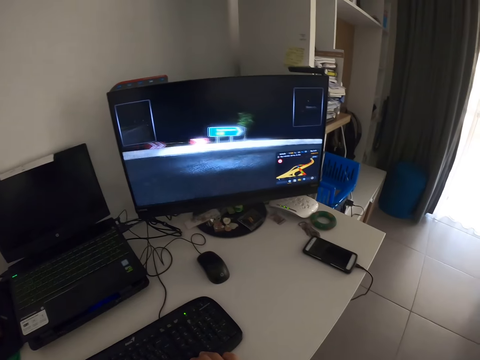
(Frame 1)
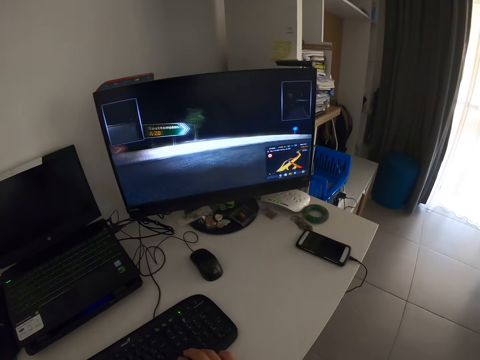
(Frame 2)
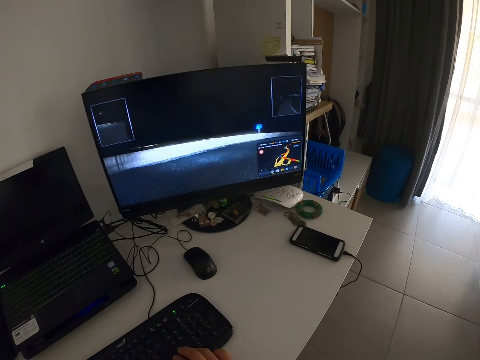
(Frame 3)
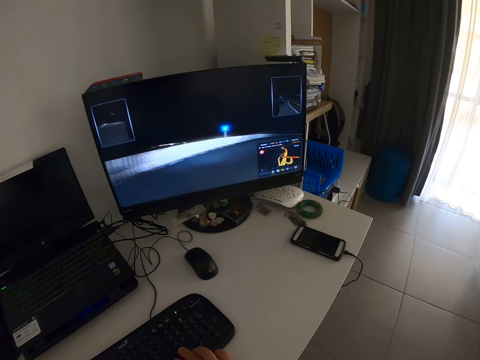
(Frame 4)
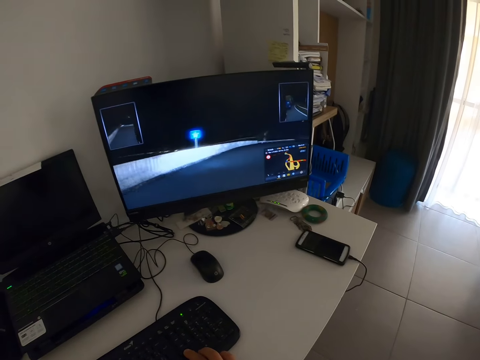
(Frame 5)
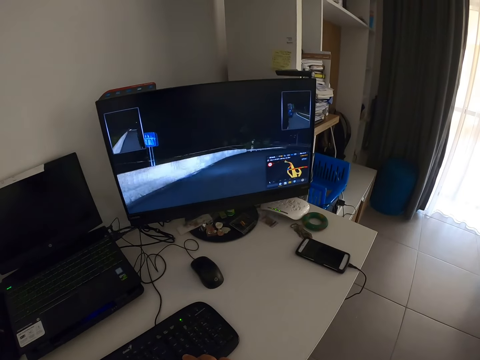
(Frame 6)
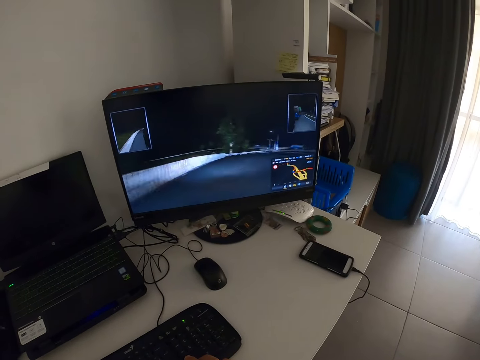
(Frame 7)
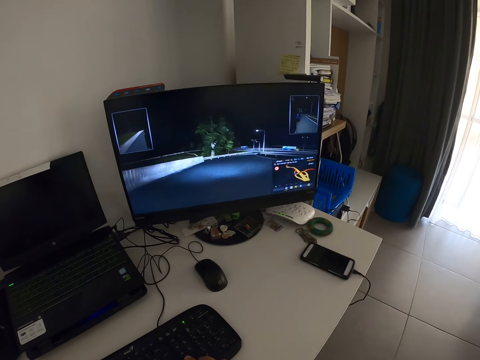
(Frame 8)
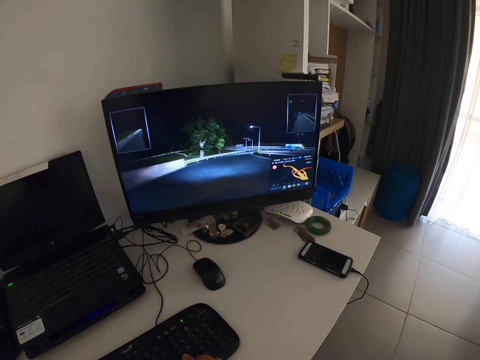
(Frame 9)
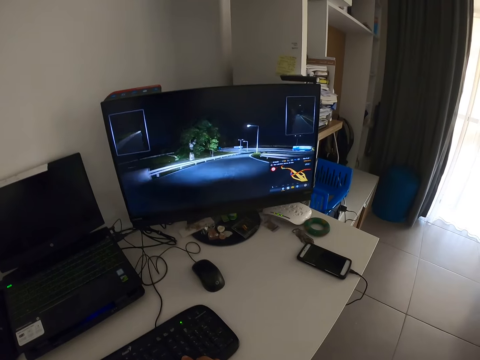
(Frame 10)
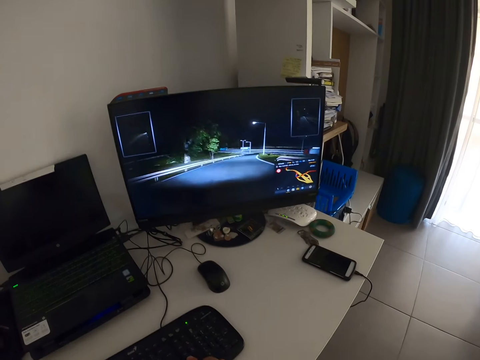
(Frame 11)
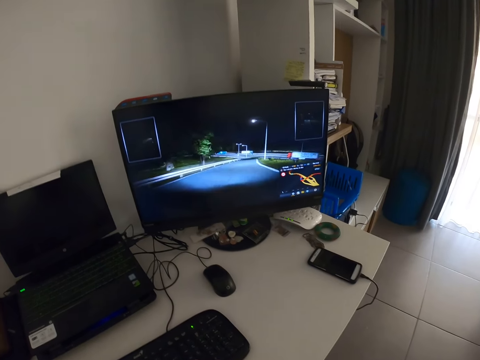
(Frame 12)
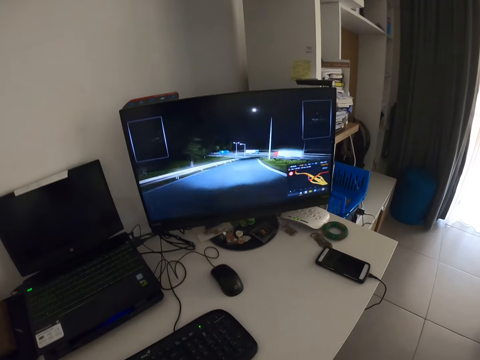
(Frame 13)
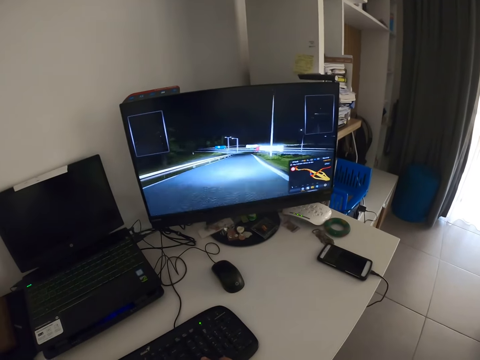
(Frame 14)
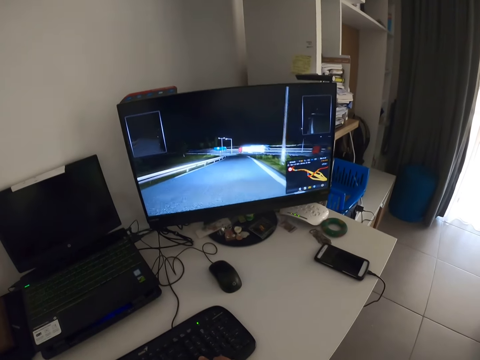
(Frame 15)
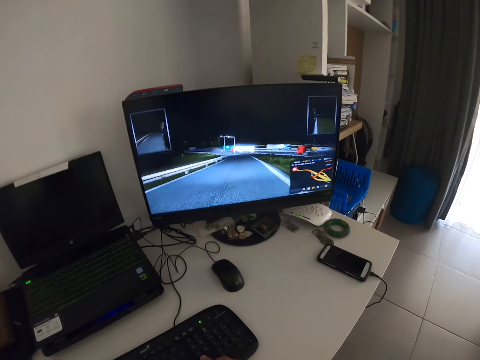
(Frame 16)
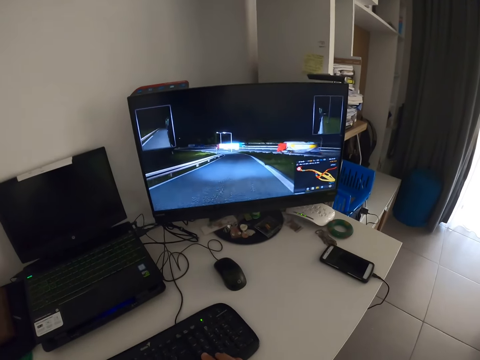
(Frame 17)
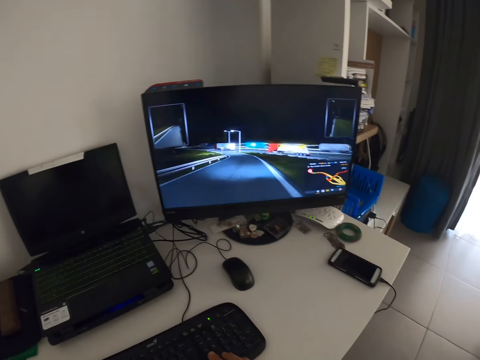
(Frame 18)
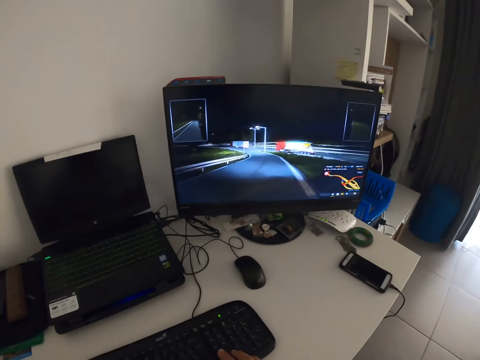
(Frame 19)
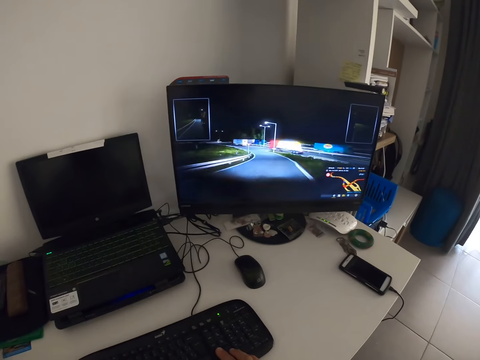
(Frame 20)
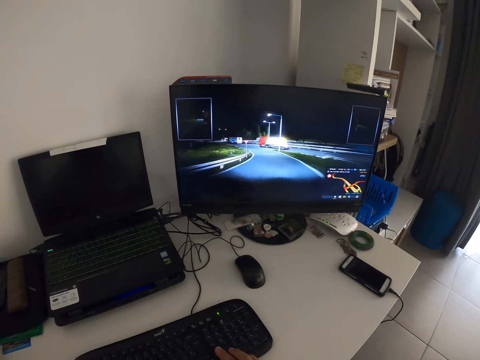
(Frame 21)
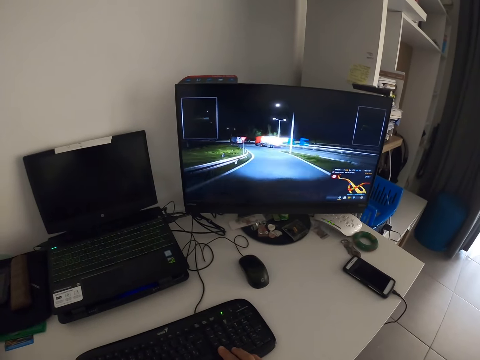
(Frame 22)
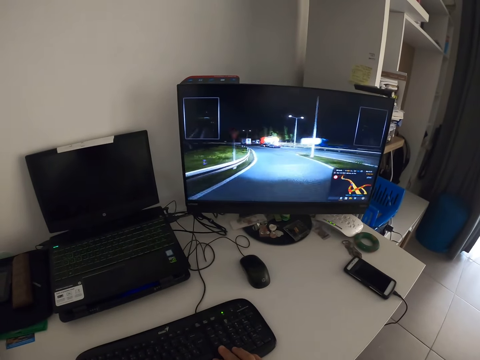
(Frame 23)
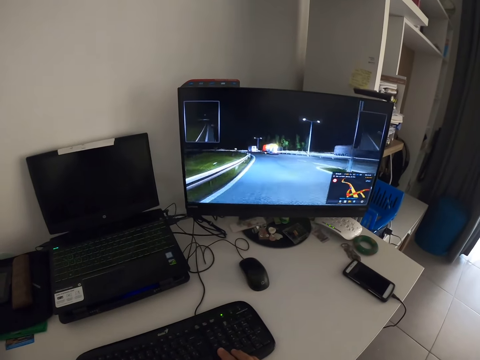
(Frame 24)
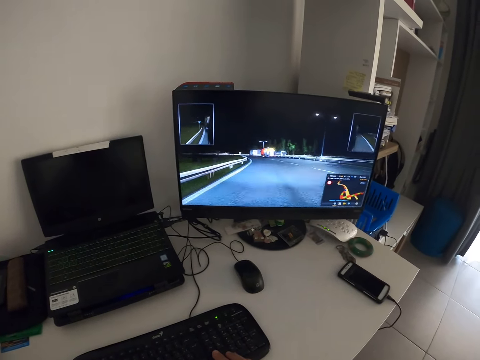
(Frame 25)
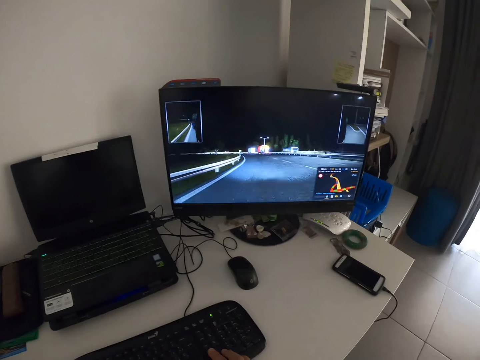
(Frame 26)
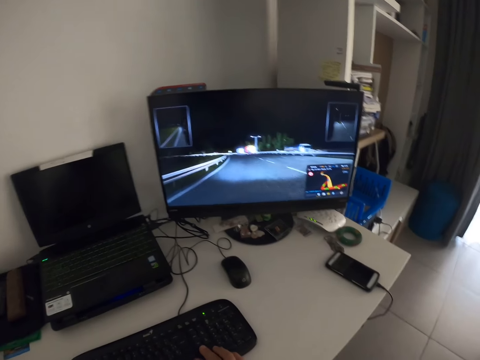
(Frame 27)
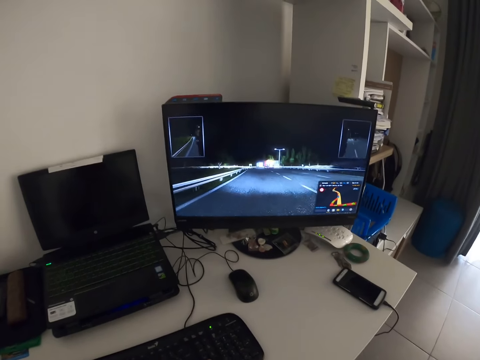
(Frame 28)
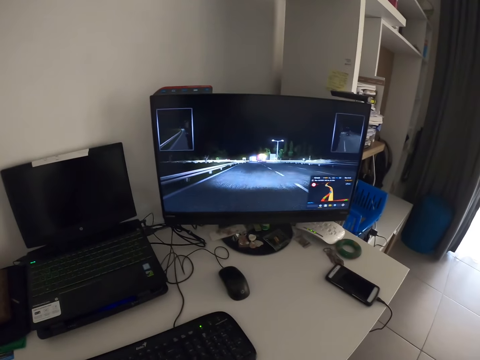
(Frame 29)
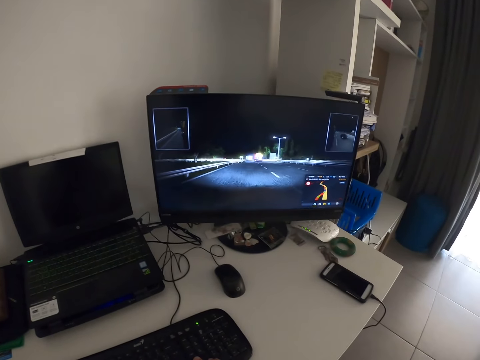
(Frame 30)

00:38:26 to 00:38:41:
The camera wearer places a hand on the keyboard. They play a video game.

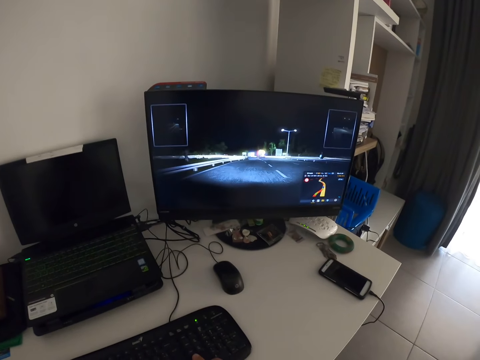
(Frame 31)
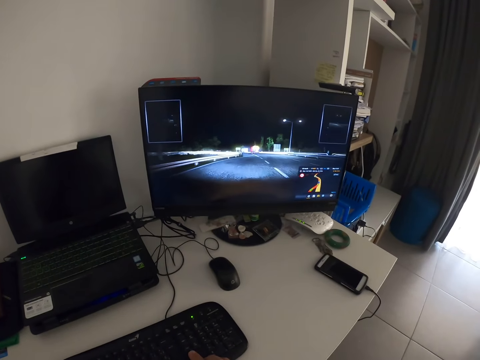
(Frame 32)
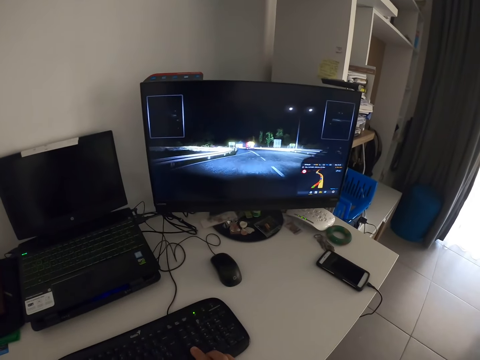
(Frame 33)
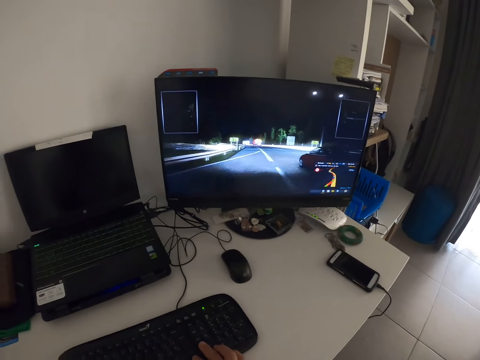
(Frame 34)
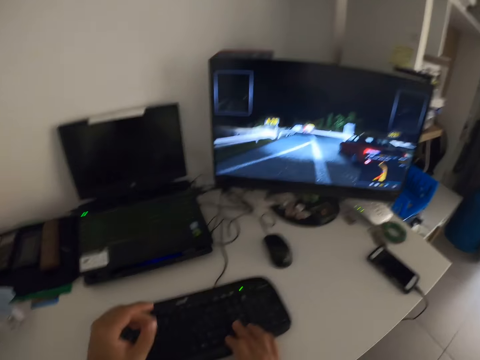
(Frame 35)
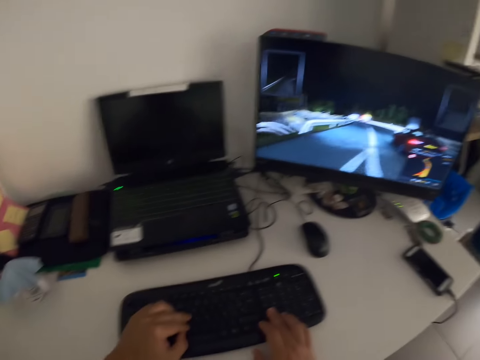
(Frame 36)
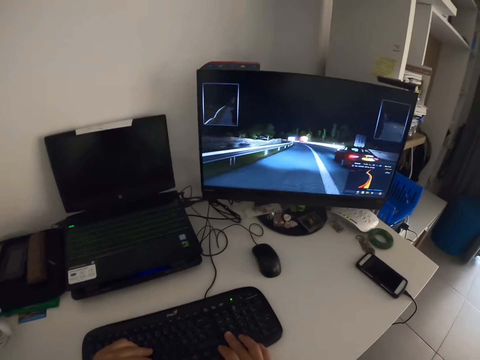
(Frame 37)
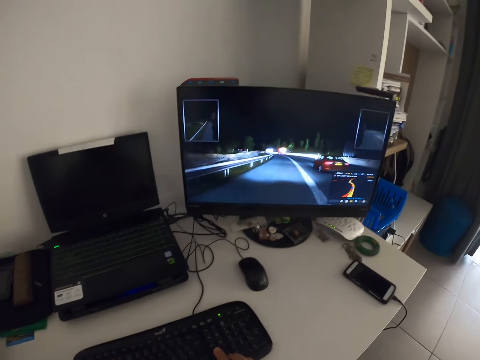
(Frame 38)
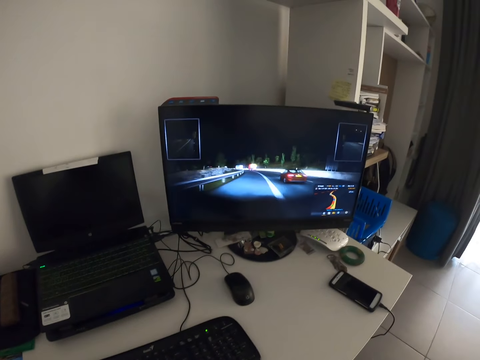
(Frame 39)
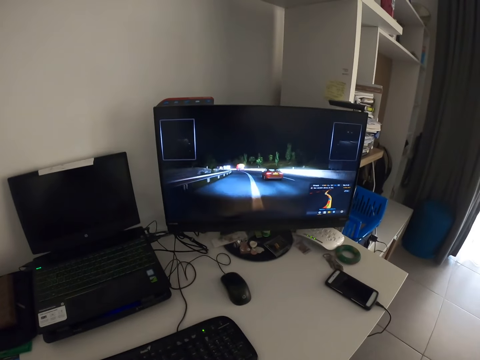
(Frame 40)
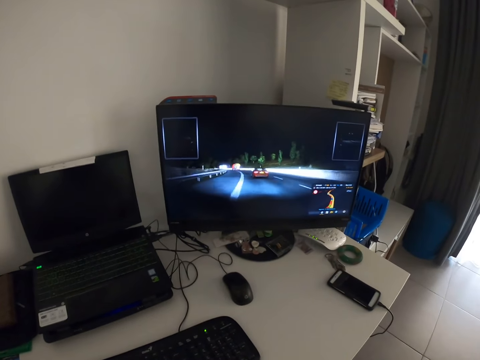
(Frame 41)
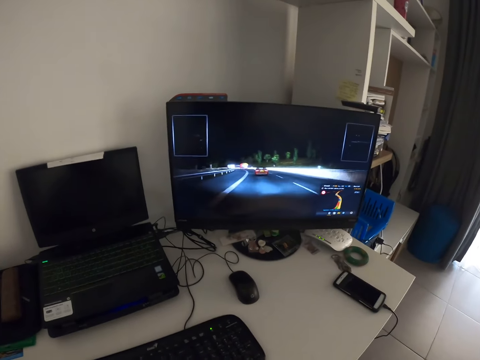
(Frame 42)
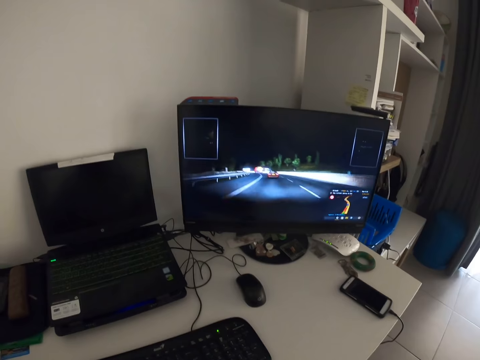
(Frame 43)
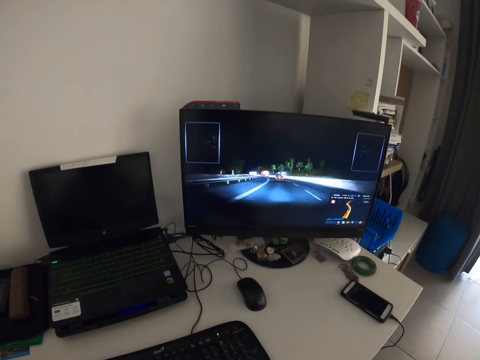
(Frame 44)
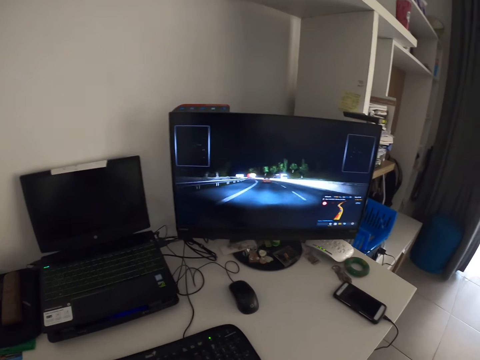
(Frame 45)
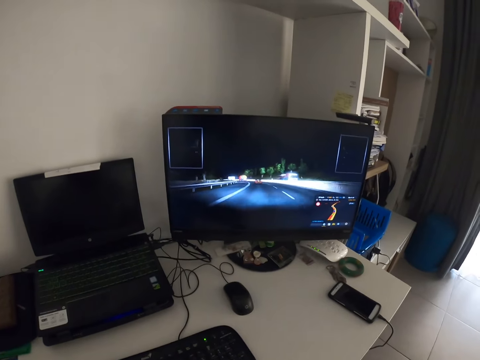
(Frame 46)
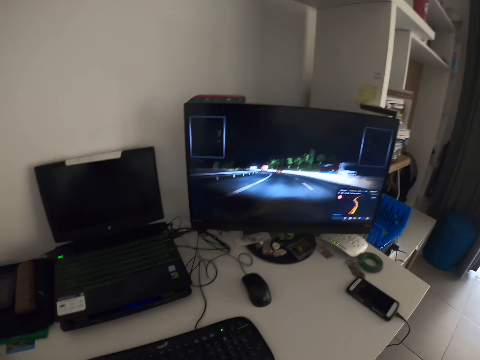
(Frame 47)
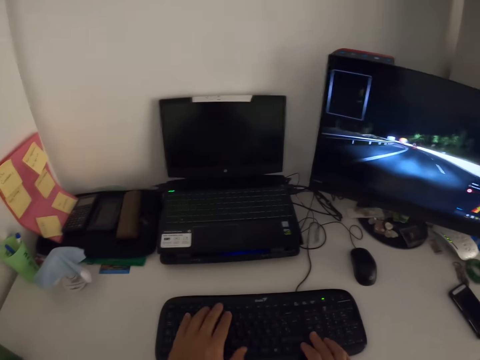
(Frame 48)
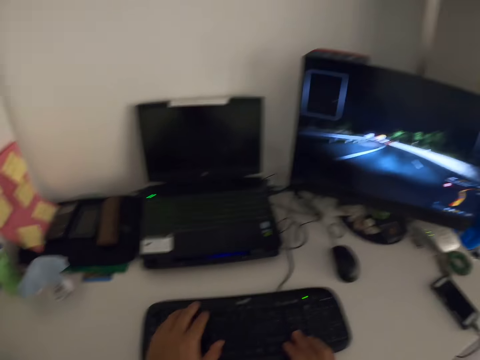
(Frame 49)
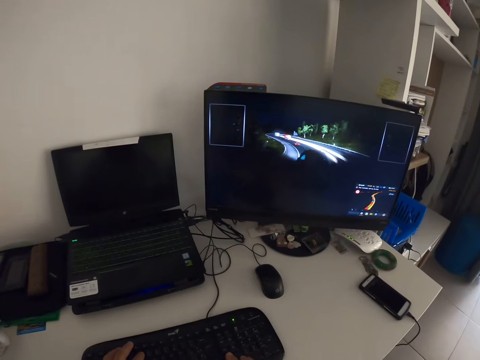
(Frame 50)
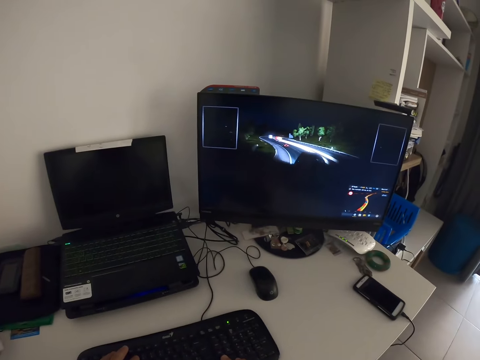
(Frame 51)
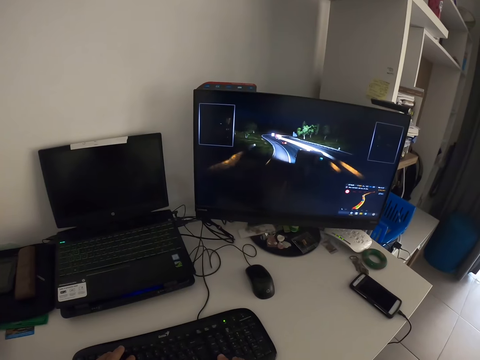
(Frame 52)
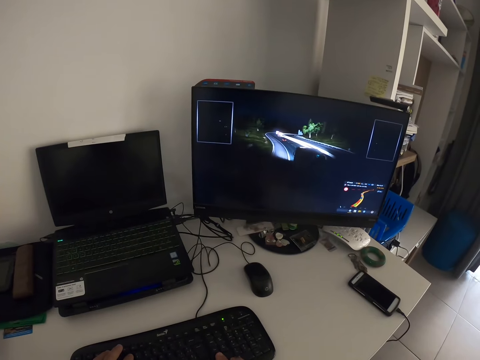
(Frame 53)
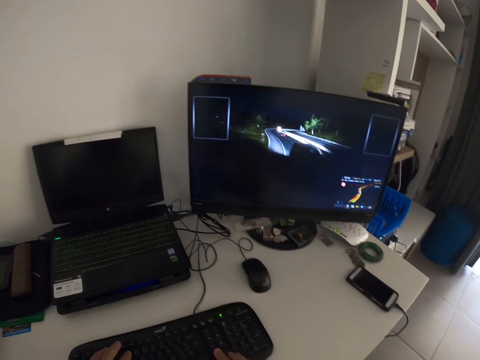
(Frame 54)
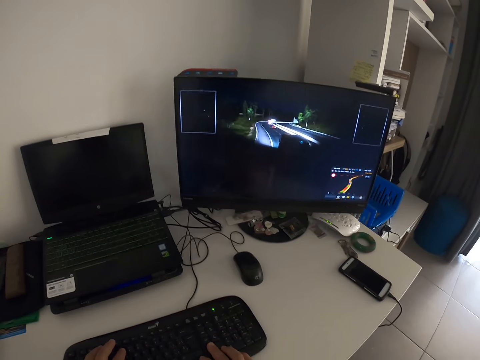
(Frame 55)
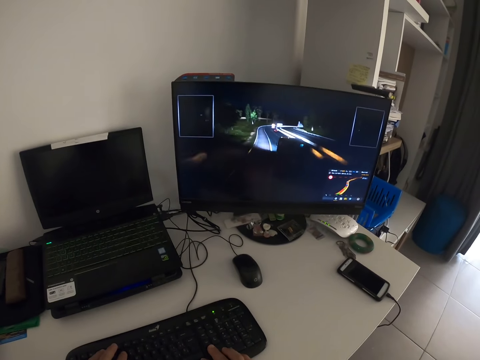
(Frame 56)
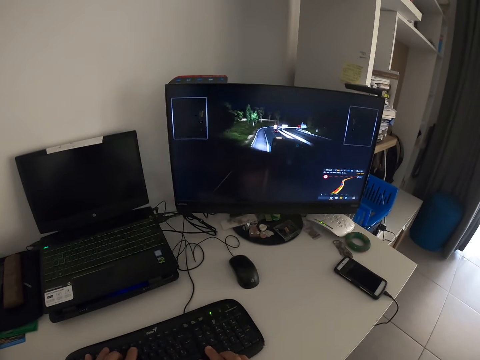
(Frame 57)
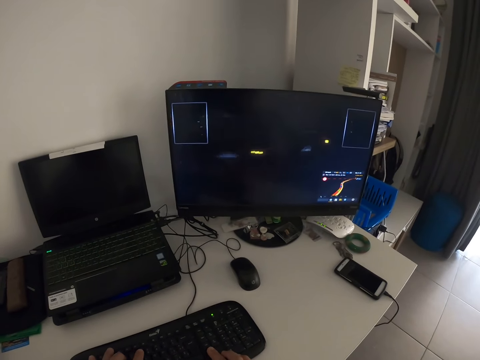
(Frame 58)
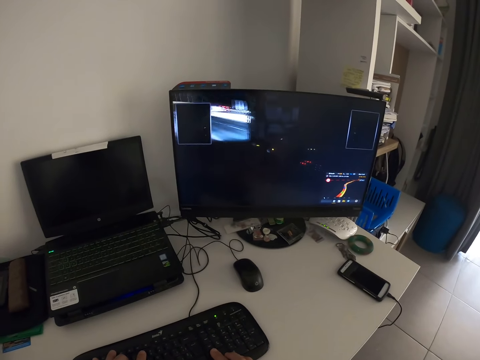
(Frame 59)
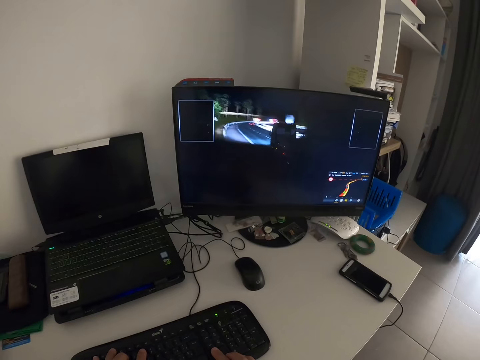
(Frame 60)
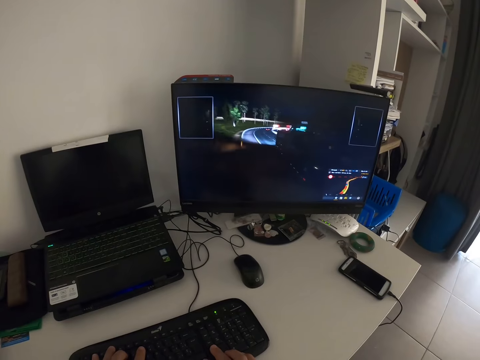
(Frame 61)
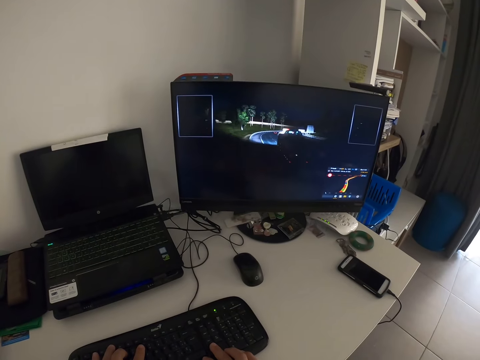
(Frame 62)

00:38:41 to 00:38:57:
The camera wearer places a hand on the keyboard. They play a video game. They type on the computer desktop. They play the video game. They stare at the computer desktop.
